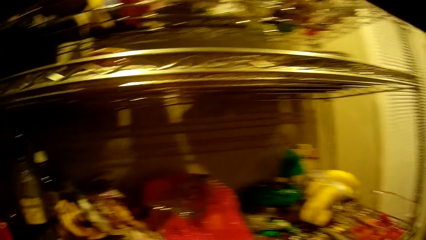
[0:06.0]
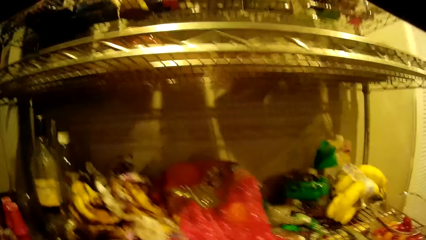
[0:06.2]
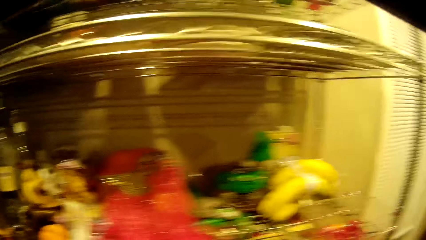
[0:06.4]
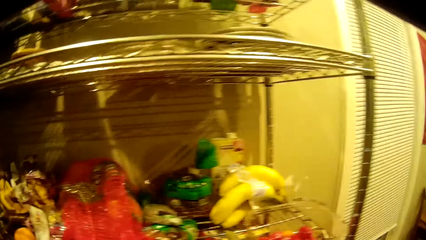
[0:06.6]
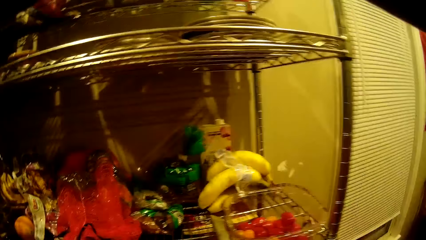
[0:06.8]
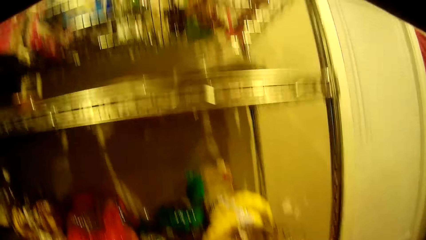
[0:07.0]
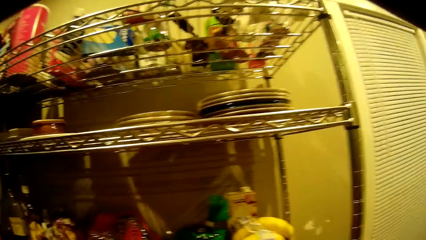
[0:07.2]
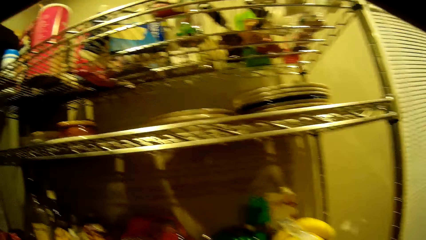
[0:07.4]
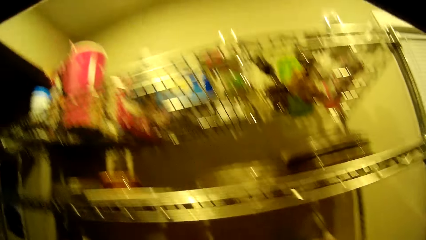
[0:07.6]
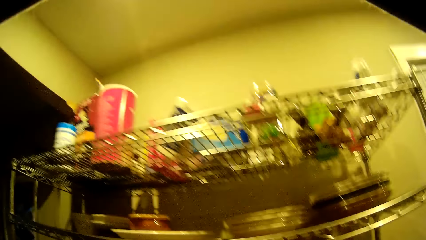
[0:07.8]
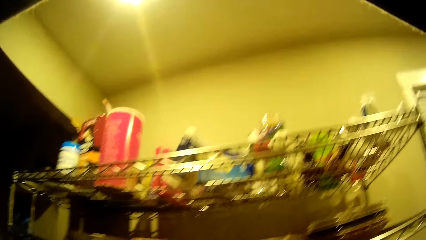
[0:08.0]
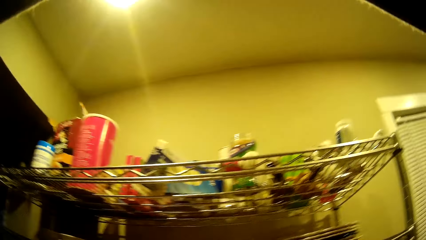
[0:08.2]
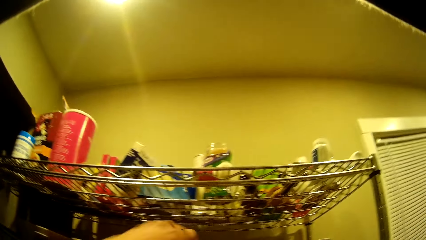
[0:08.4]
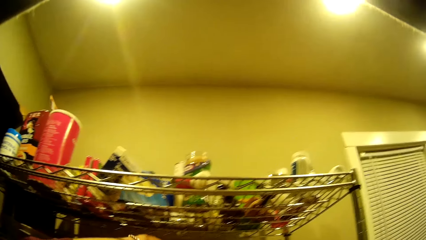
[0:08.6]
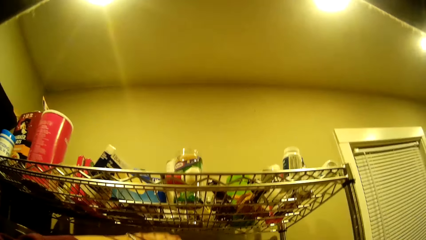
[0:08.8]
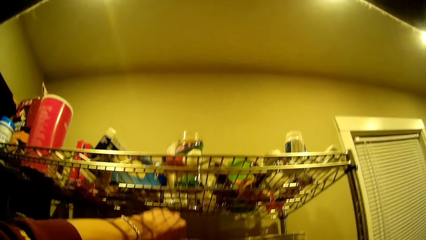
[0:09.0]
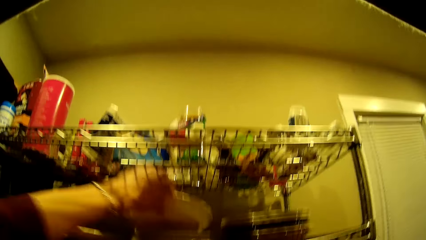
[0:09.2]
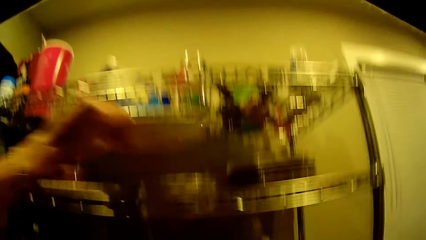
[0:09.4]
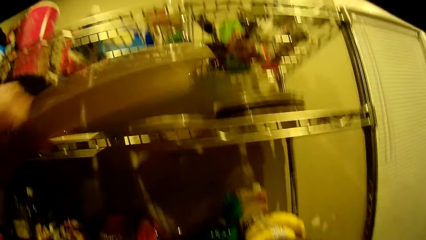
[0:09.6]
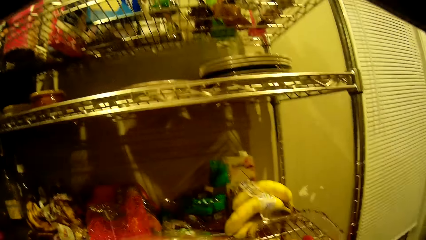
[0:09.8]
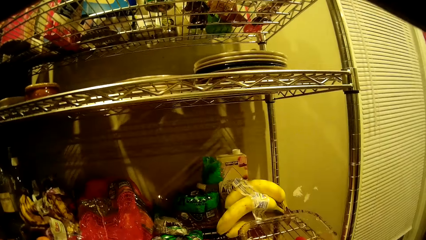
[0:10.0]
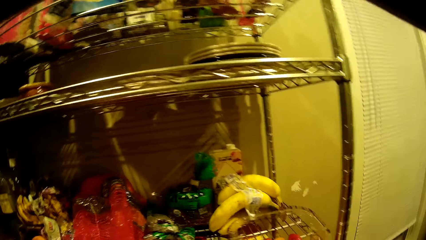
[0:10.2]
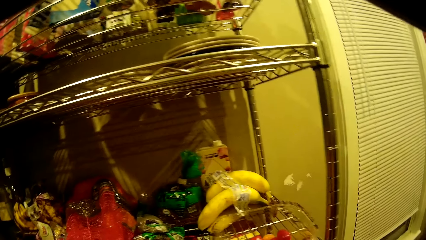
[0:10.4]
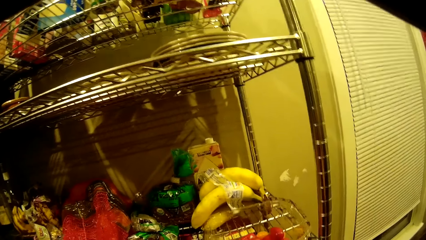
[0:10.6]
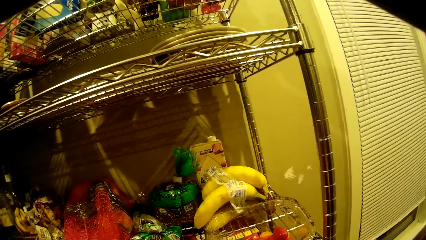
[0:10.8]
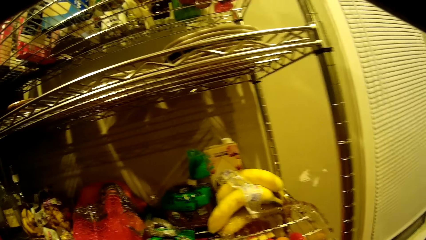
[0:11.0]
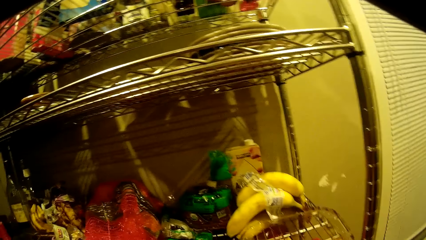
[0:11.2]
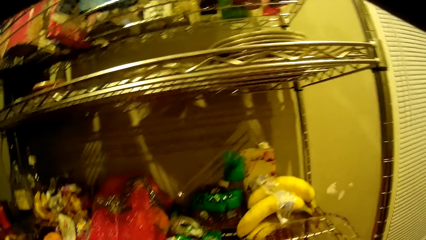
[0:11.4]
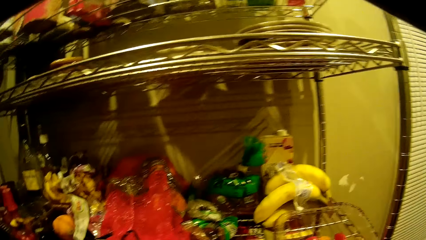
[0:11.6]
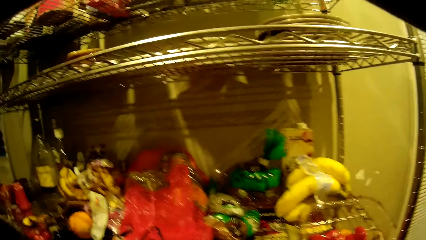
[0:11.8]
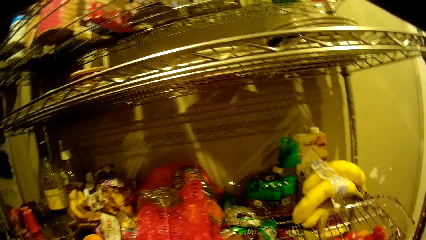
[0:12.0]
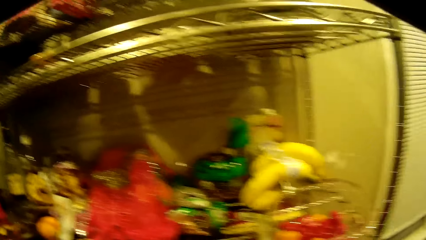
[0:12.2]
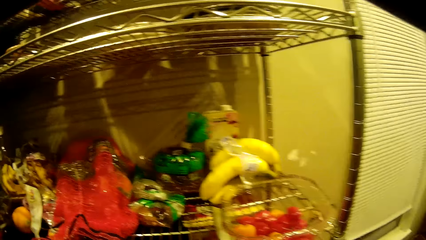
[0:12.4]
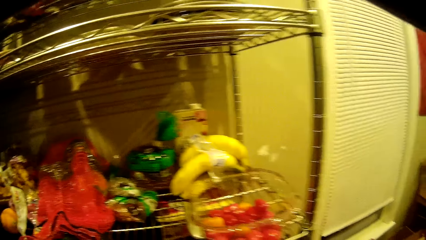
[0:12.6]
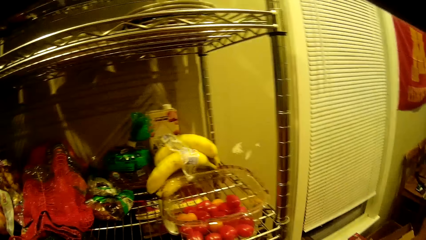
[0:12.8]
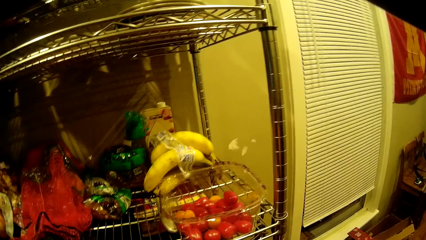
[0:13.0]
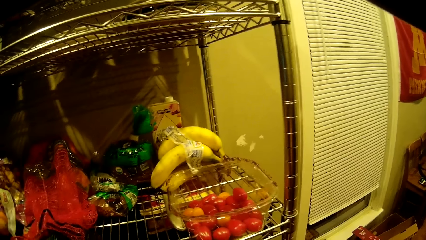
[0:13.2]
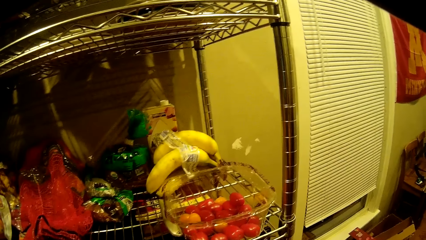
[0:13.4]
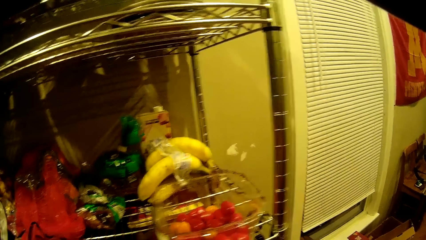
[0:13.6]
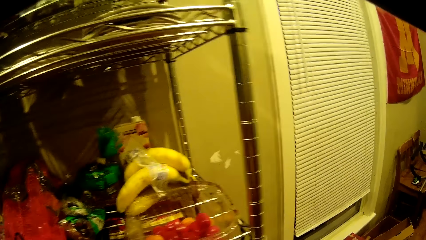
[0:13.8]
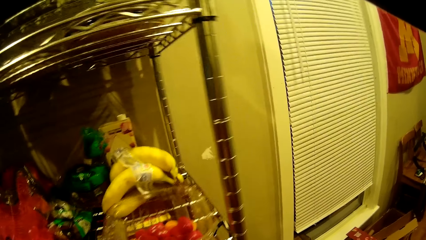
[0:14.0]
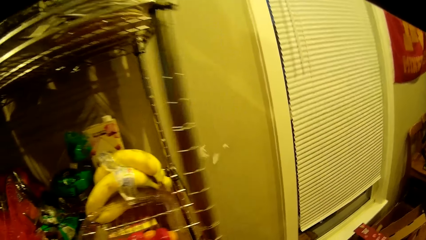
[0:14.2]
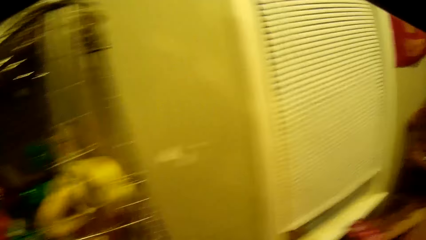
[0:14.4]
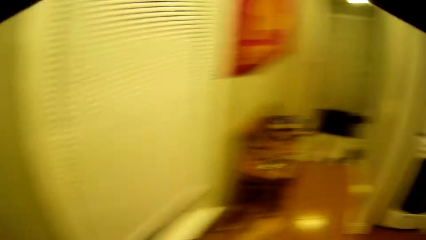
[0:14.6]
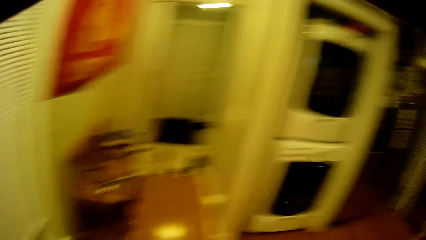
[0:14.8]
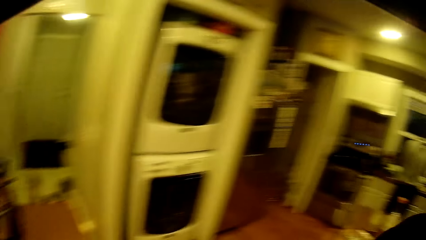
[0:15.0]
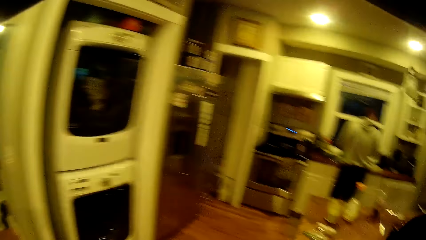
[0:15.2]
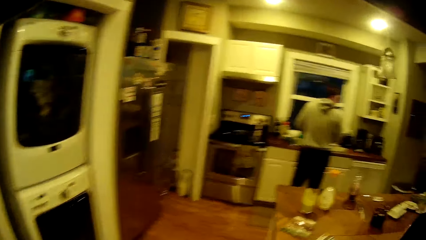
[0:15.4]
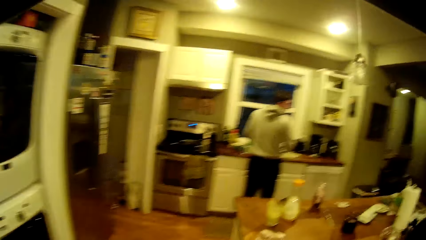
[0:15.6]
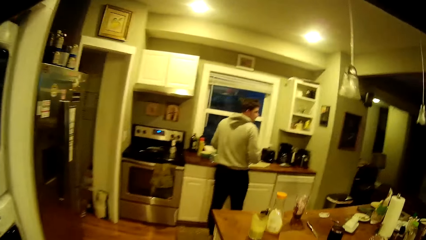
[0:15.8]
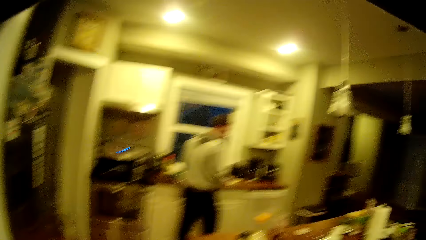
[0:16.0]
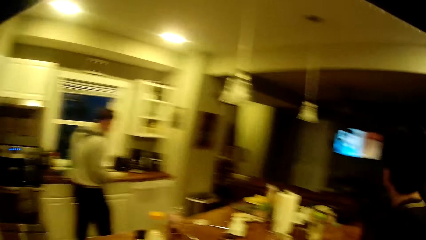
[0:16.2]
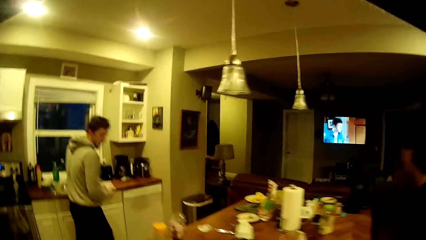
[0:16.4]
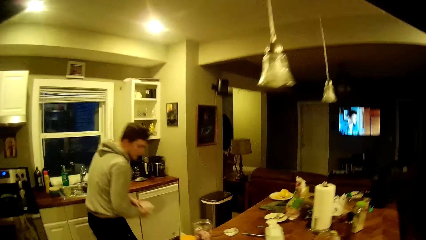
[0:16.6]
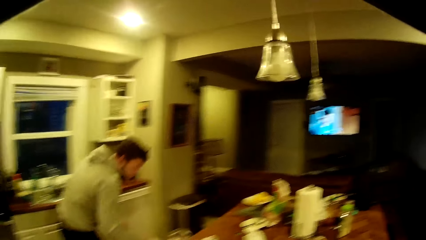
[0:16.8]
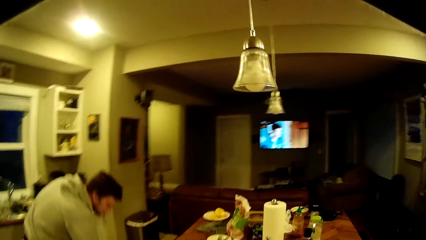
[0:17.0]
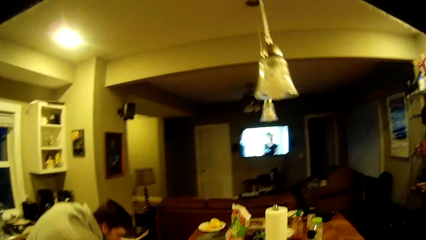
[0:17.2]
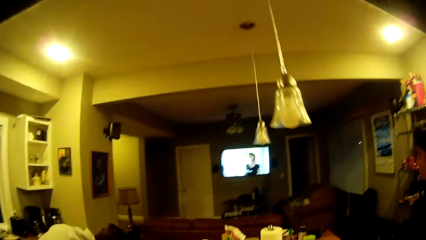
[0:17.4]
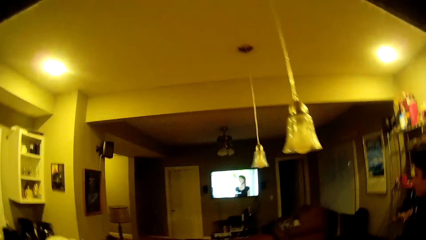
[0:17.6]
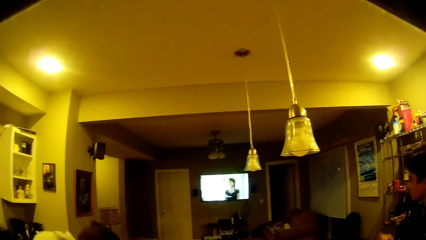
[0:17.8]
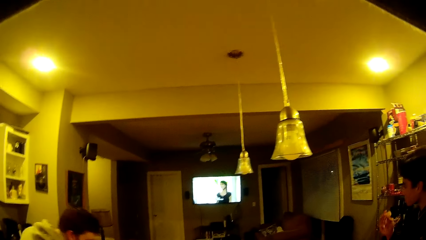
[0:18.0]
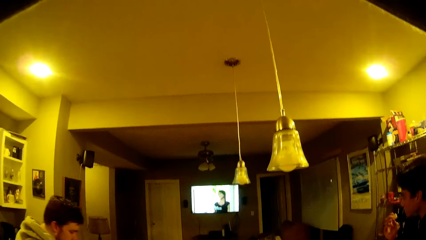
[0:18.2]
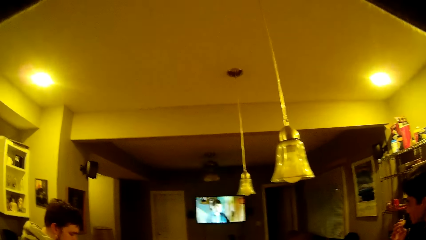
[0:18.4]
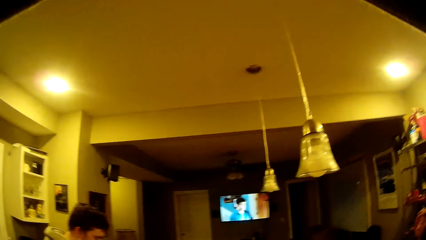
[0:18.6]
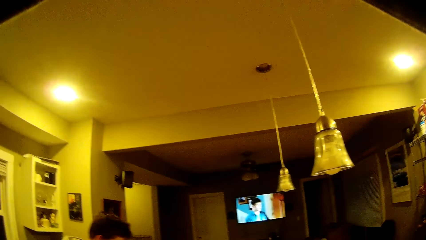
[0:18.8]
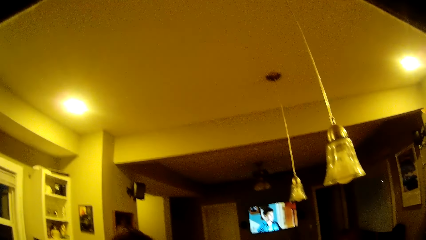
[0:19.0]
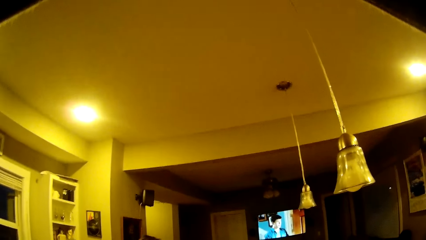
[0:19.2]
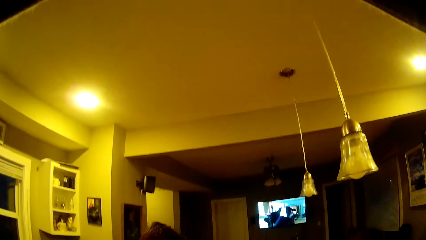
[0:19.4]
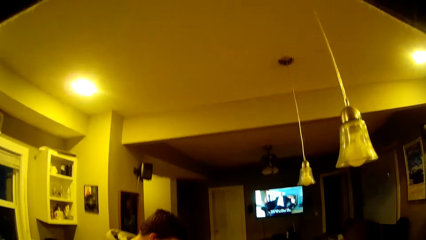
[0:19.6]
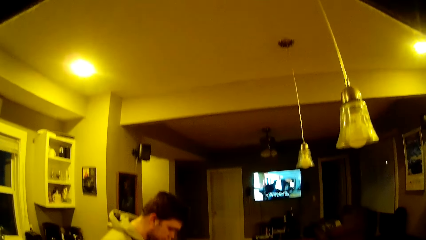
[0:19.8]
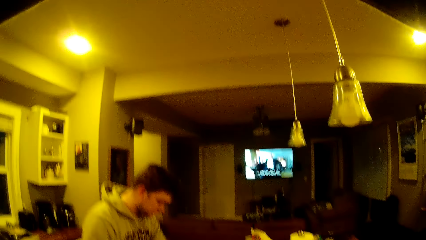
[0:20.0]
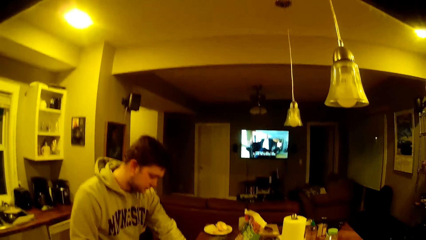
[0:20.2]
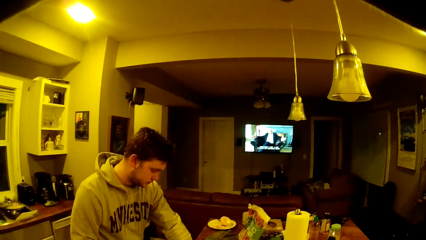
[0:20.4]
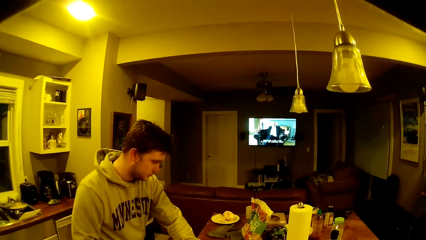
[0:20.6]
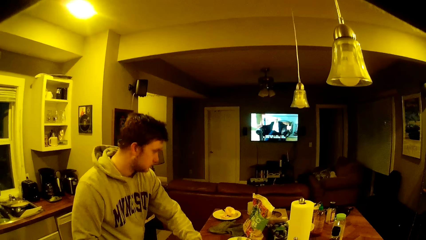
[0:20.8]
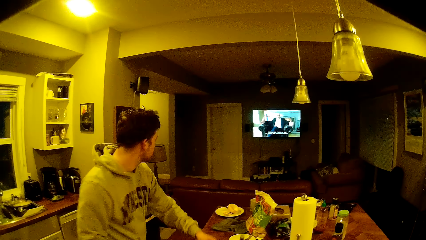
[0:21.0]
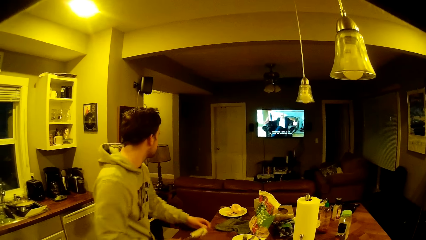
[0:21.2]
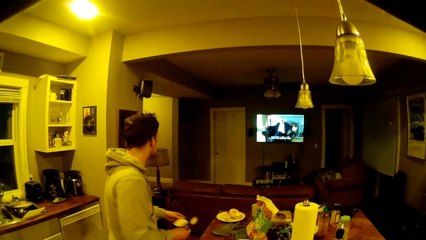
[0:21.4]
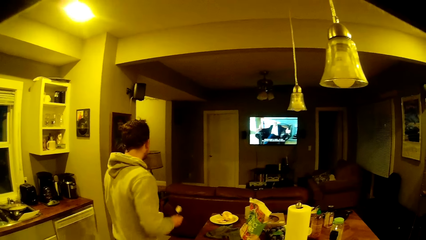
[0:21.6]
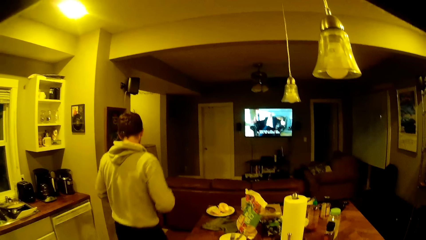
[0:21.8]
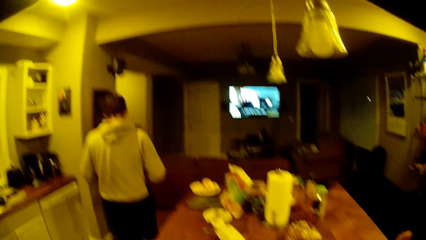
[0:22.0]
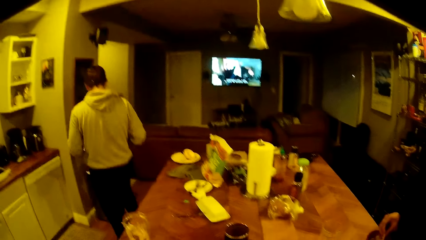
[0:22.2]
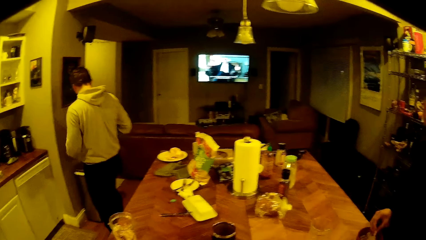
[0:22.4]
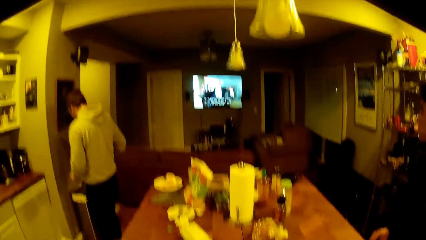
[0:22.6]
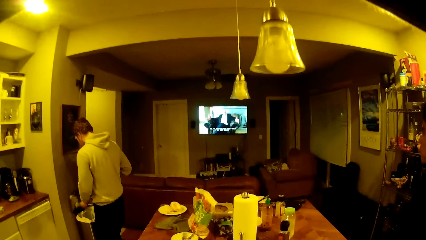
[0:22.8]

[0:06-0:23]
The camera wearer looks at the shelf. He lifts his hand up. He removes a plate from a dish-rack with his left hand. He looks around, turns around and moves towards a dining table. A man bends towards the dining table. The man stands upright. The camera wearer stops walking and looks around. The man picks up a spoon with his right hand. The man moves towards a trash can.
